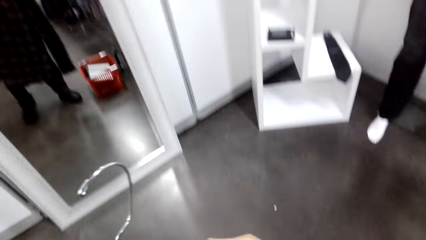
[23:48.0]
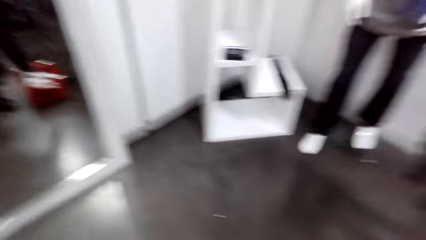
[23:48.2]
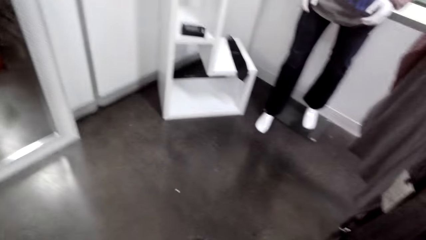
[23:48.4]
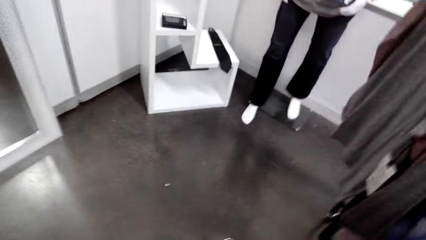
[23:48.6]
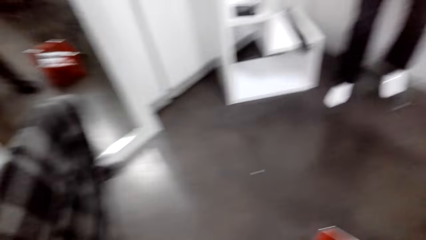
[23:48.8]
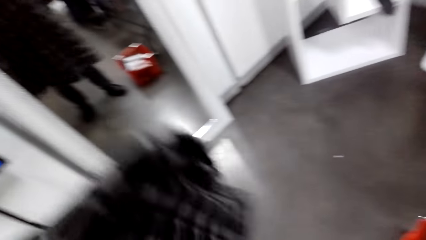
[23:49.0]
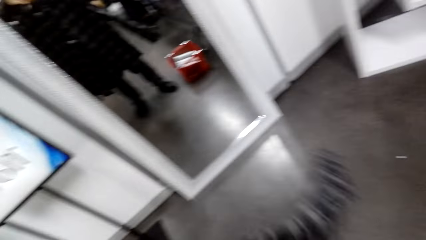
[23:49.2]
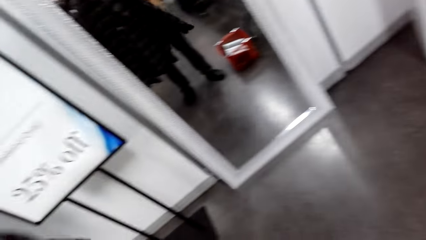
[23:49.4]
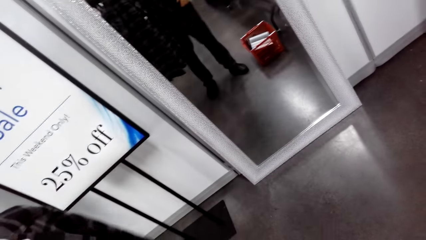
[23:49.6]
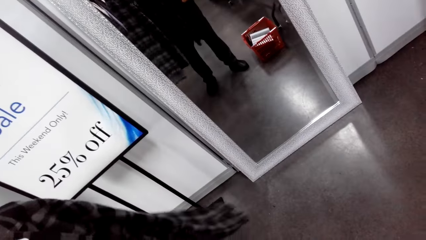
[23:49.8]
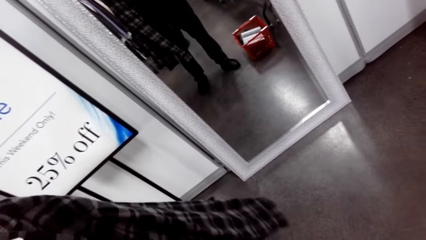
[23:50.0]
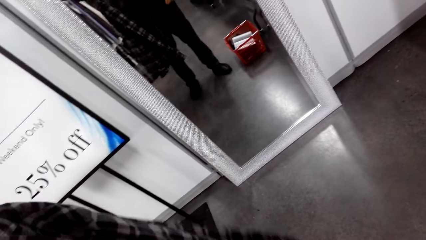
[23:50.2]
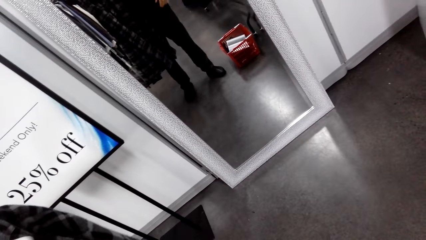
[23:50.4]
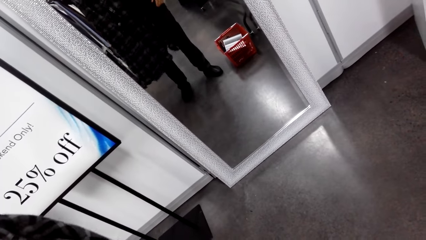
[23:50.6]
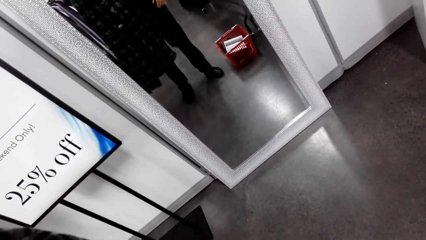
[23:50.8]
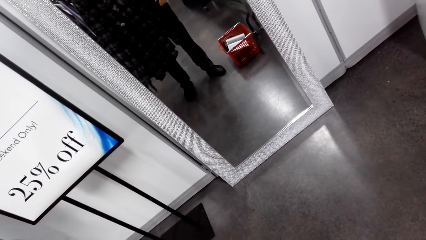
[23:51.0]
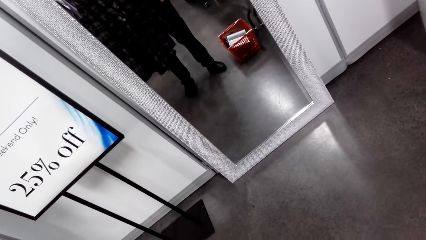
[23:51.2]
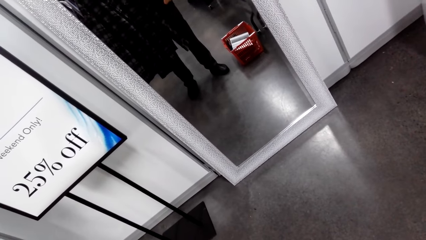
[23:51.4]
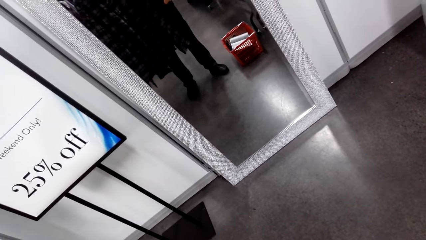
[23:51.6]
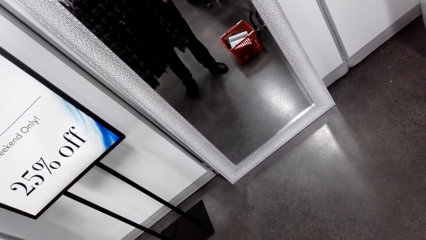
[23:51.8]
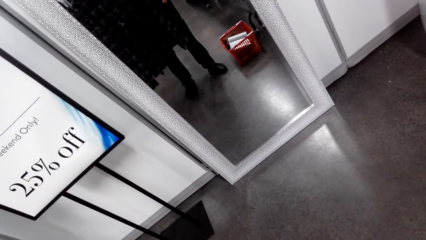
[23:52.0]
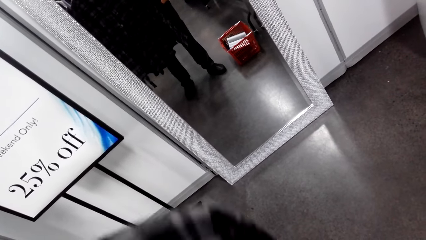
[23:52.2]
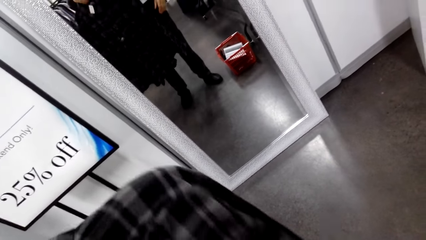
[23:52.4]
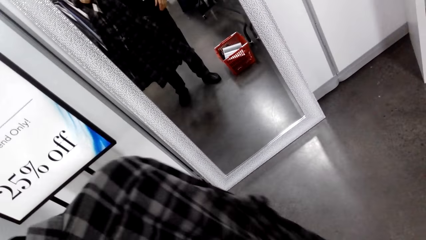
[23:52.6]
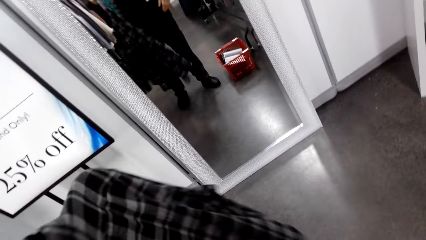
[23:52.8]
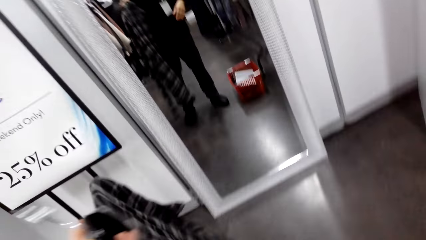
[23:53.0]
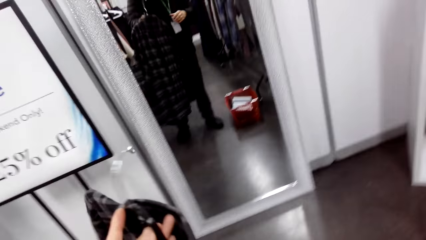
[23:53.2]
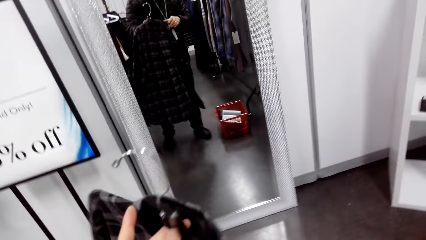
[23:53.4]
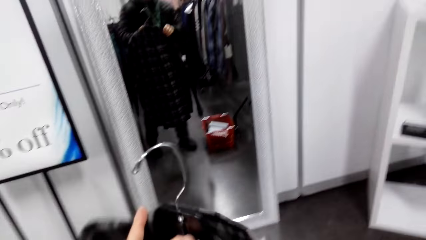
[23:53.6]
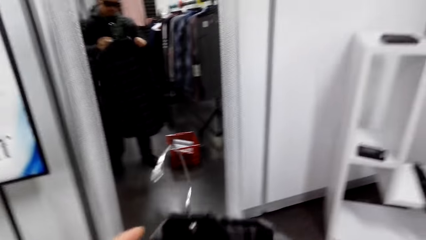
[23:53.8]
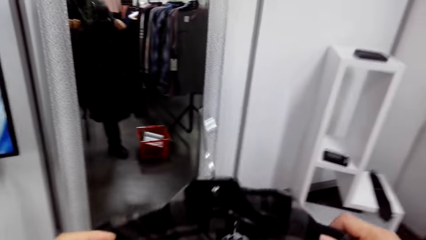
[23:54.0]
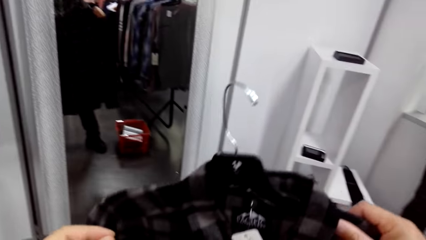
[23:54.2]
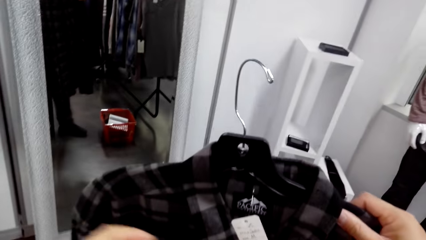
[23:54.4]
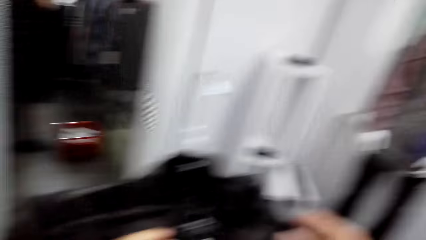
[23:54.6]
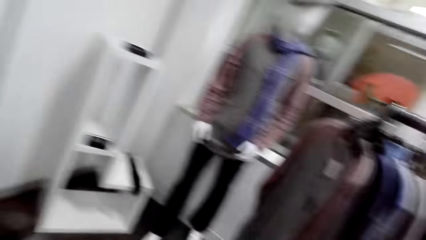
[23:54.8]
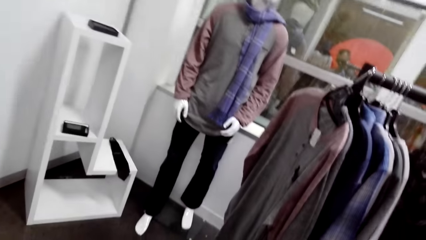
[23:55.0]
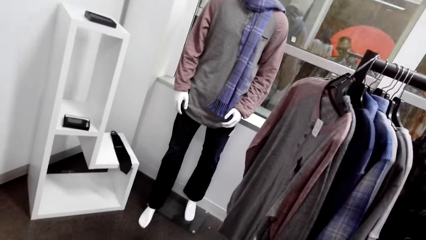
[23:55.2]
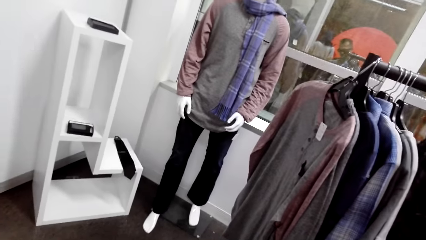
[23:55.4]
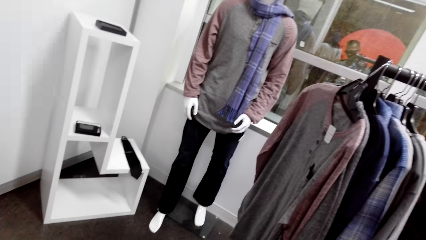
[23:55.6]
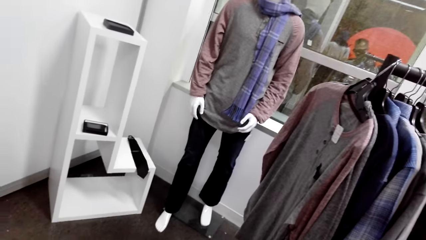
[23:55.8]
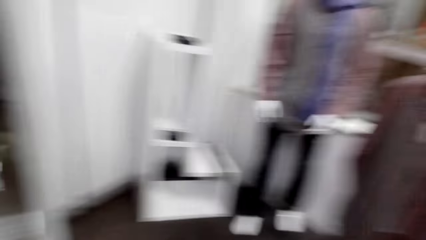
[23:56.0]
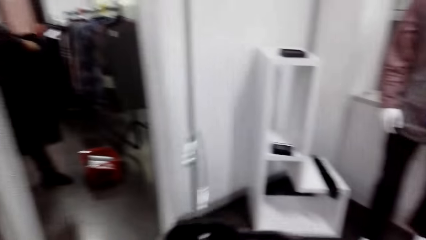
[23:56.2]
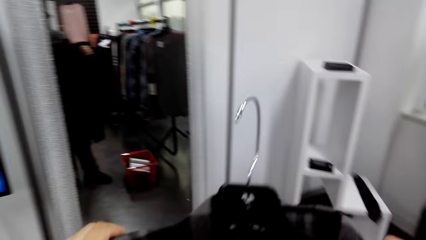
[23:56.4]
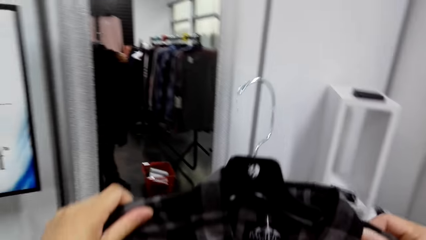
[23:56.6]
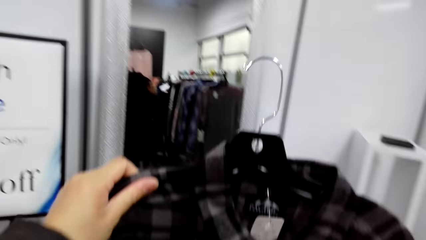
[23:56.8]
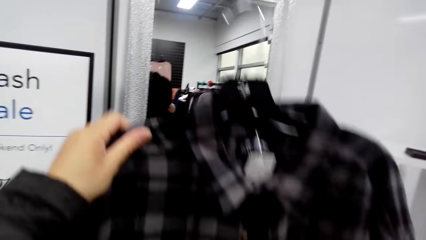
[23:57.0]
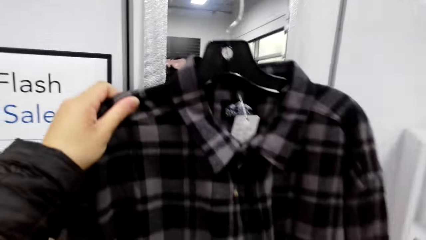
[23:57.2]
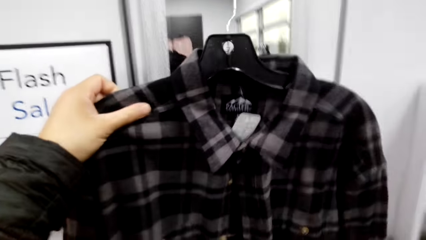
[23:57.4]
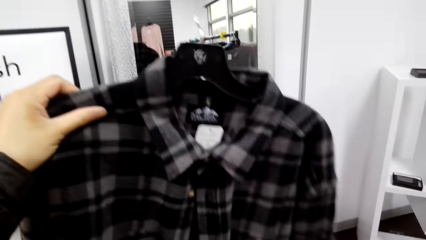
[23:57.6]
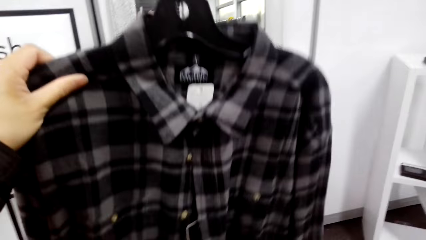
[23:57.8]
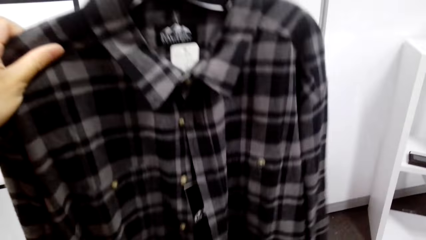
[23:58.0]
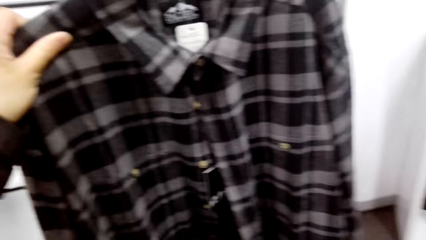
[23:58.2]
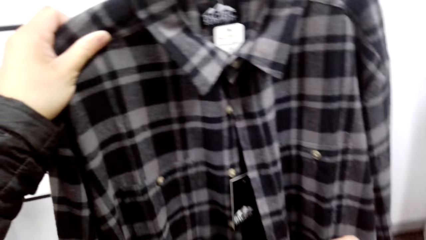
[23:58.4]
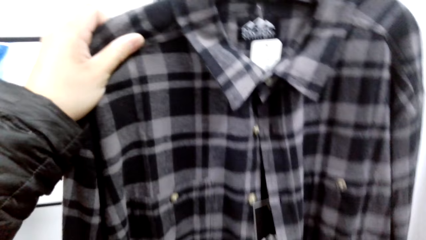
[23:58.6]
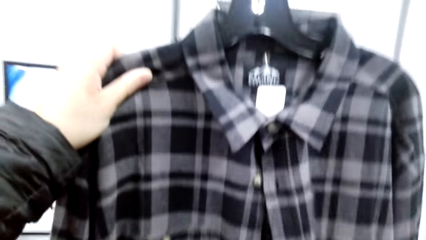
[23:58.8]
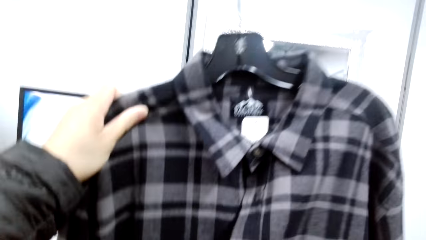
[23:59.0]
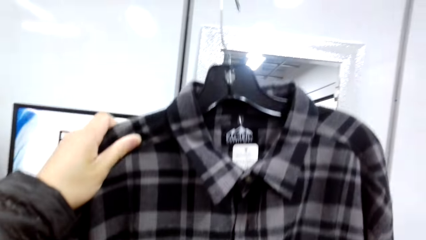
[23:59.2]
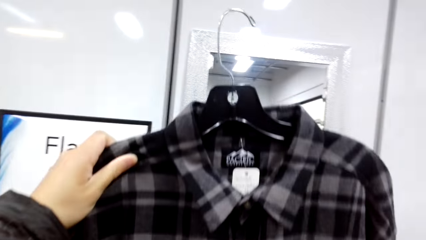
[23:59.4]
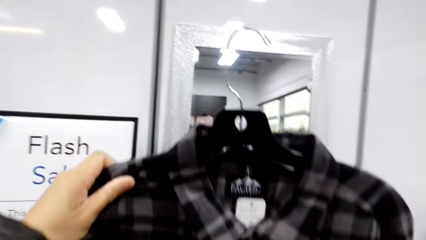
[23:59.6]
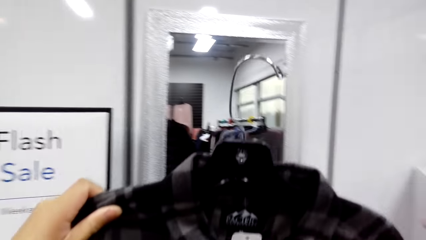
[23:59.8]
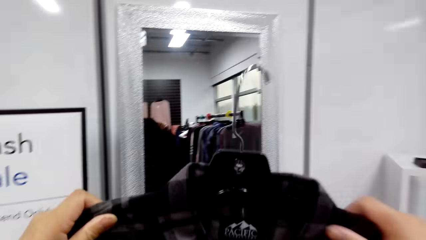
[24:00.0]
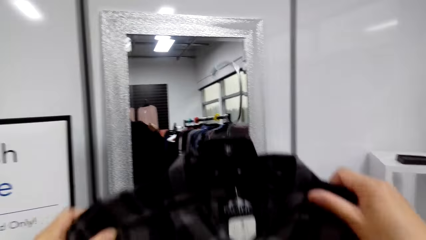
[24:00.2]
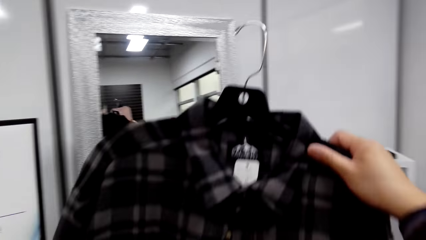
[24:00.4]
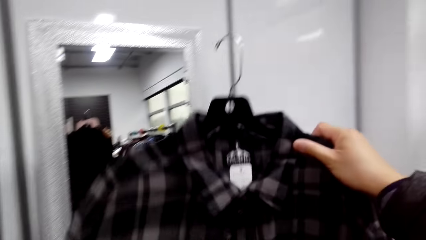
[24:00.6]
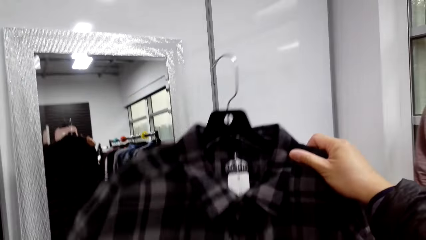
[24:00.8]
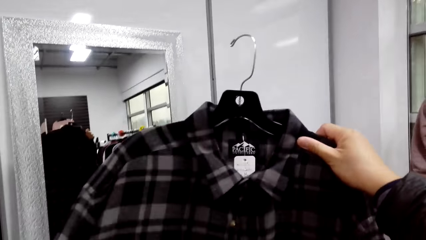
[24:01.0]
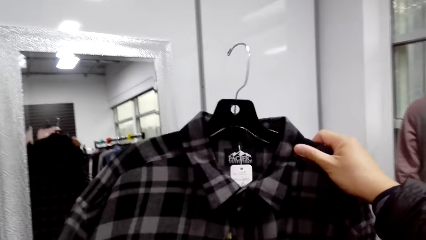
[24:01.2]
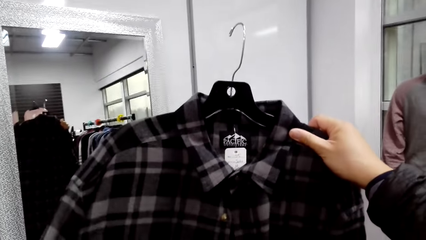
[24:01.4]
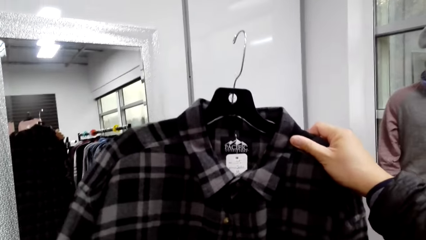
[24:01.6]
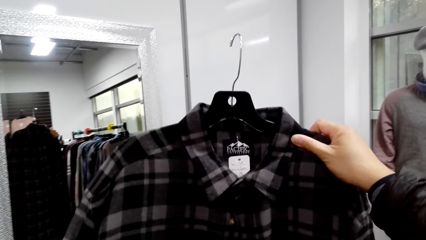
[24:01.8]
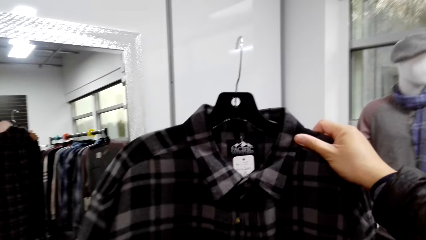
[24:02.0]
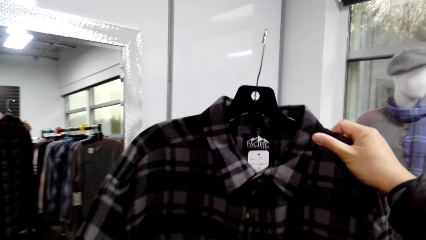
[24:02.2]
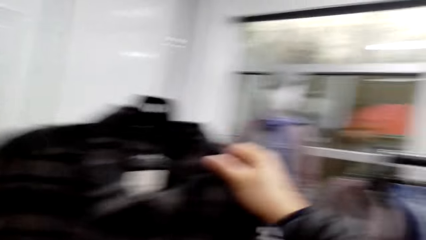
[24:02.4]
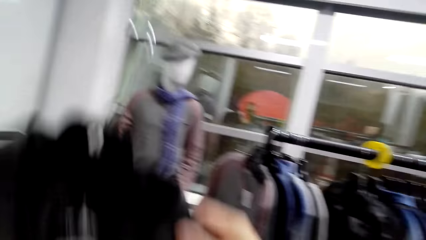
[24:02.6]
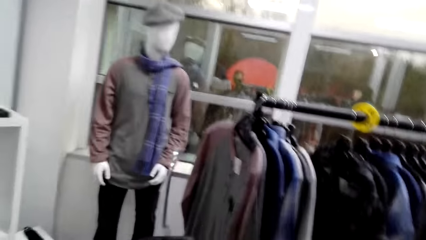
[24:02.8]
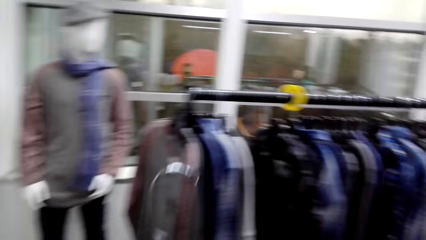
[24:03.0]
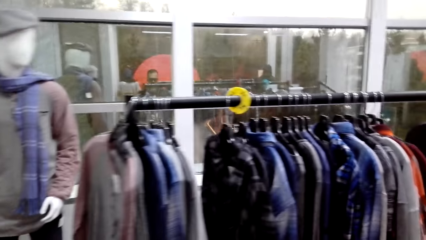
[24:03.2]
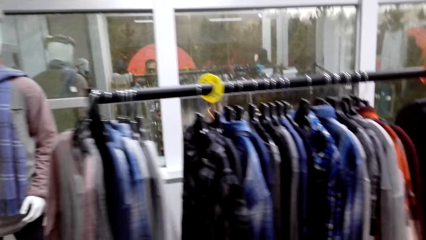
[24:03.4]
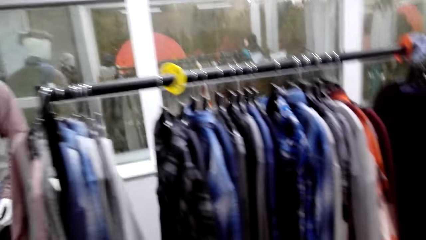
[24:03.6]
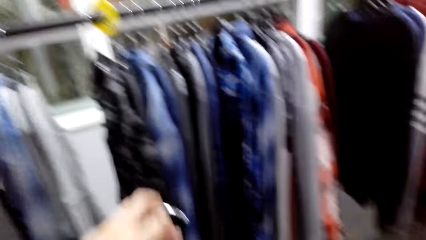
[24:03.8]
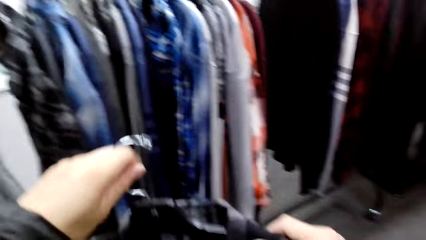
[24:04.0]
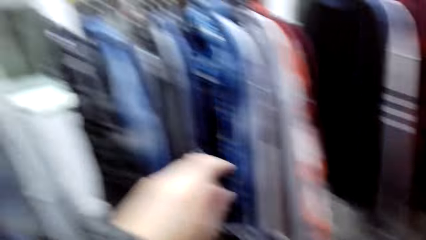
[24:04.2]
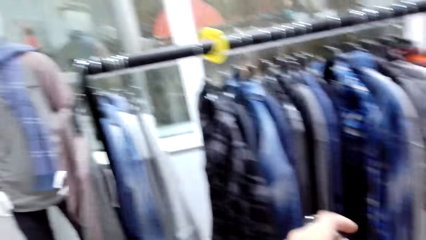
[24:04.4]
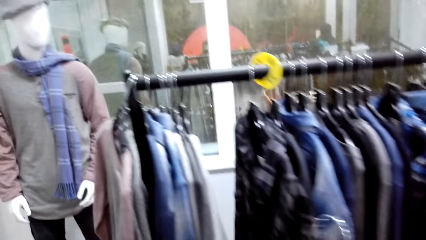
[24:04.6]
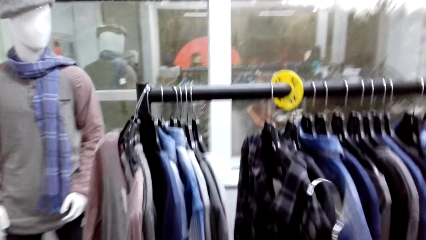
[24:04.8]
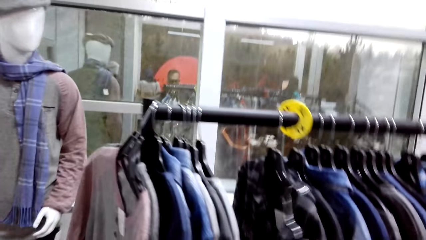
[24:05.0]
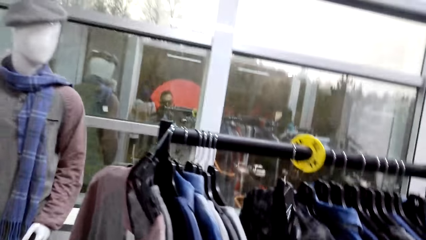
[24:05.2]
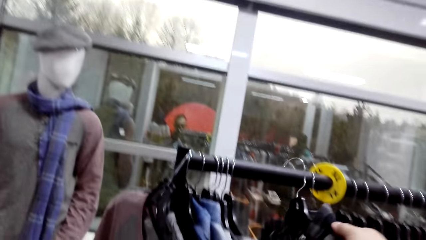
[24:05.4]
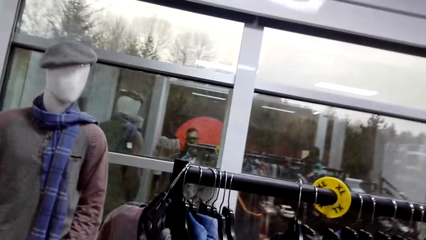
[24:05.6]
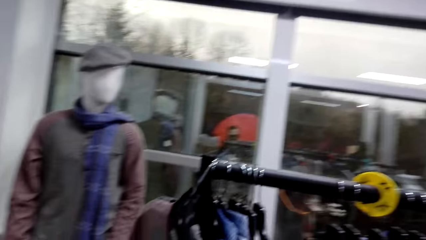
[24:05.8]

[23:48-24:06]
The camera wearer looks around the cloth store. A man talks with the camera wearer. The camera wearer stands on a cloth store mirror. They look at the shirts. They put a t-shirt on a hanger. They turn around.
